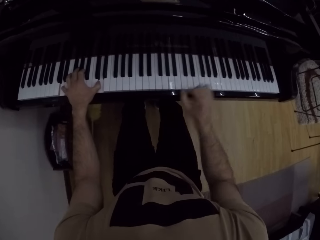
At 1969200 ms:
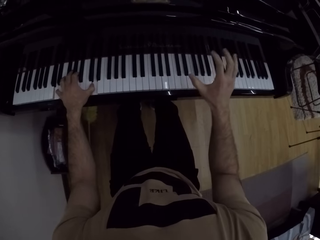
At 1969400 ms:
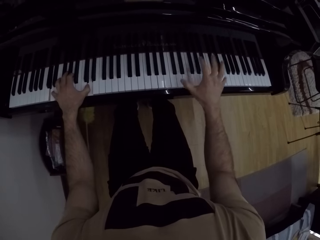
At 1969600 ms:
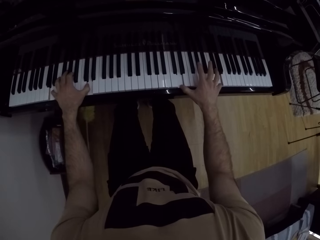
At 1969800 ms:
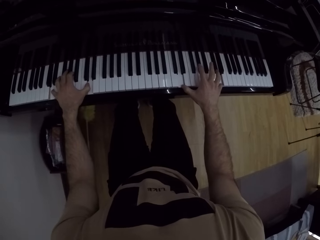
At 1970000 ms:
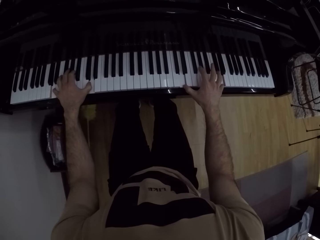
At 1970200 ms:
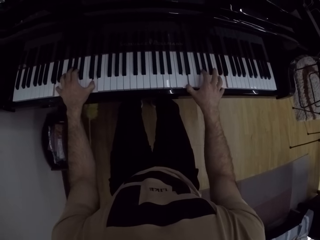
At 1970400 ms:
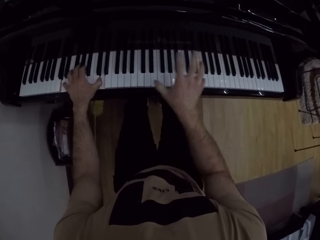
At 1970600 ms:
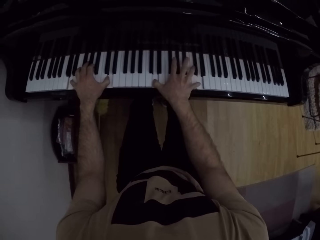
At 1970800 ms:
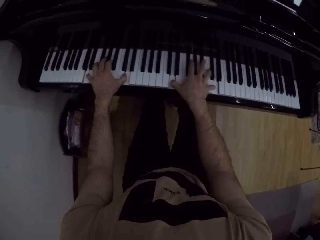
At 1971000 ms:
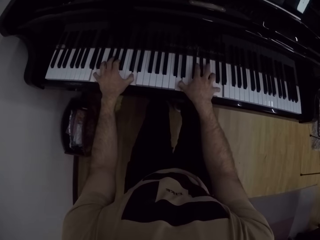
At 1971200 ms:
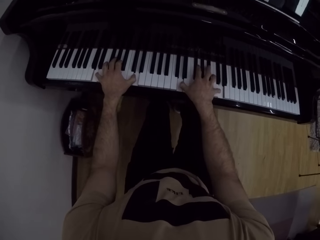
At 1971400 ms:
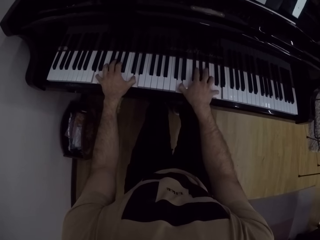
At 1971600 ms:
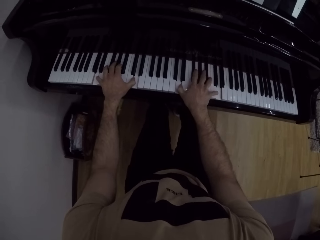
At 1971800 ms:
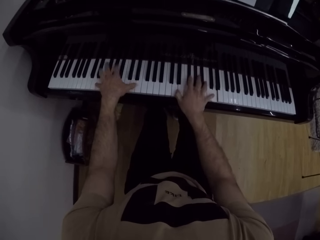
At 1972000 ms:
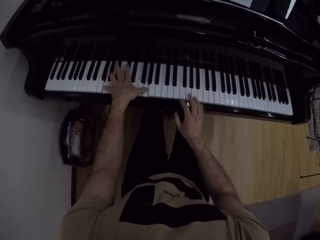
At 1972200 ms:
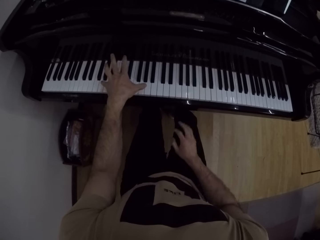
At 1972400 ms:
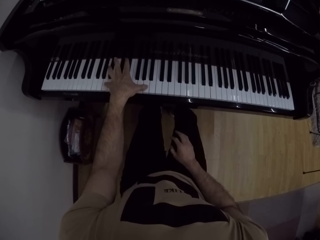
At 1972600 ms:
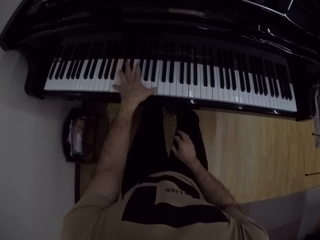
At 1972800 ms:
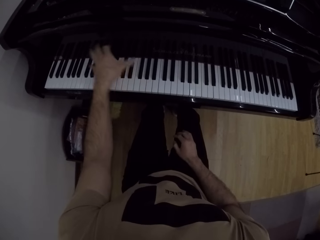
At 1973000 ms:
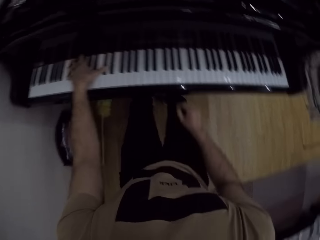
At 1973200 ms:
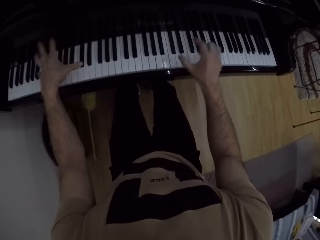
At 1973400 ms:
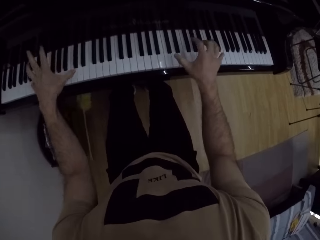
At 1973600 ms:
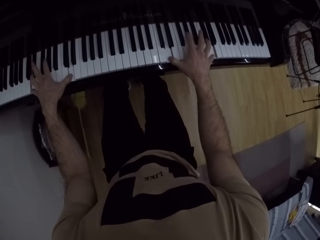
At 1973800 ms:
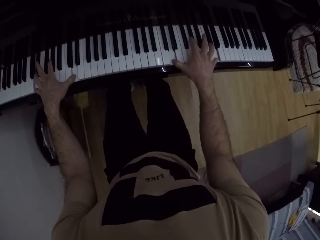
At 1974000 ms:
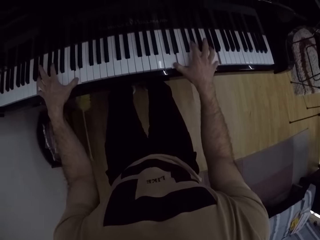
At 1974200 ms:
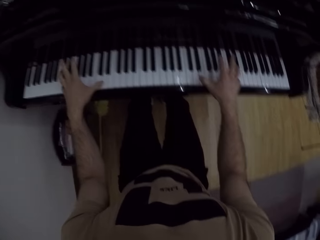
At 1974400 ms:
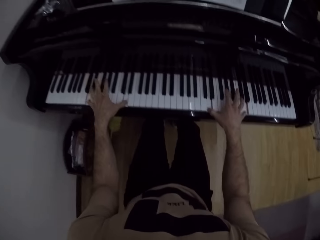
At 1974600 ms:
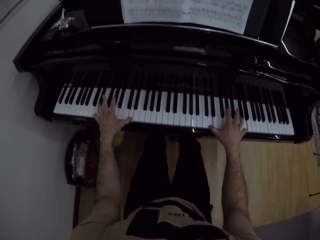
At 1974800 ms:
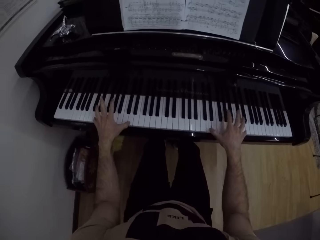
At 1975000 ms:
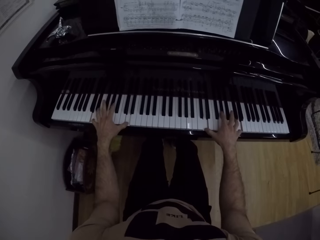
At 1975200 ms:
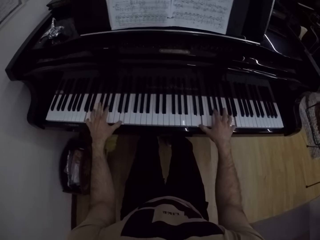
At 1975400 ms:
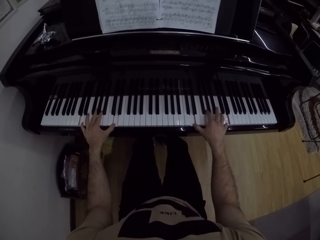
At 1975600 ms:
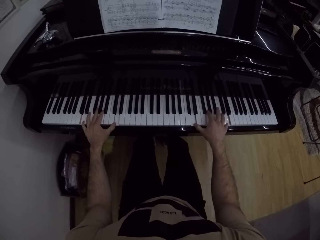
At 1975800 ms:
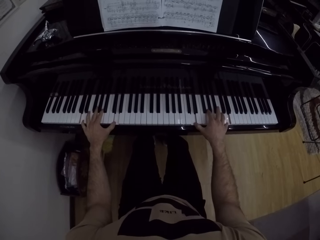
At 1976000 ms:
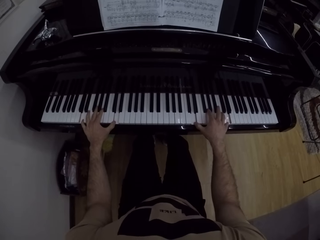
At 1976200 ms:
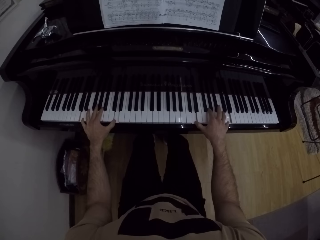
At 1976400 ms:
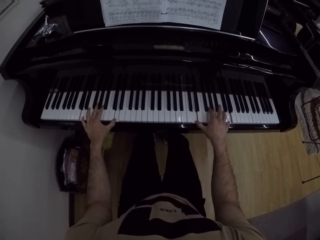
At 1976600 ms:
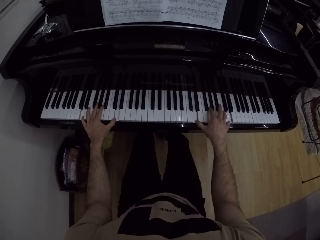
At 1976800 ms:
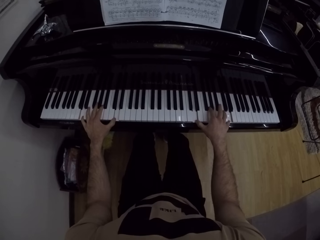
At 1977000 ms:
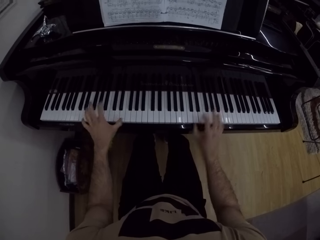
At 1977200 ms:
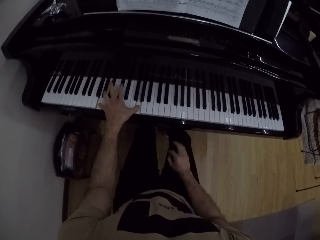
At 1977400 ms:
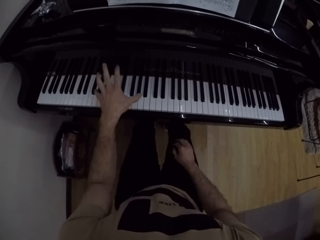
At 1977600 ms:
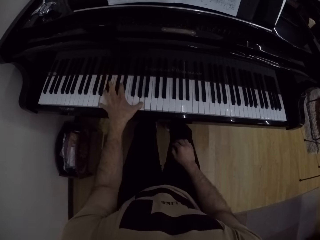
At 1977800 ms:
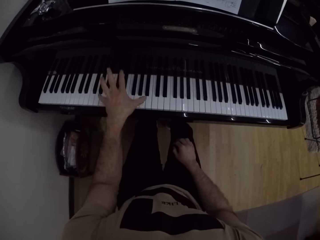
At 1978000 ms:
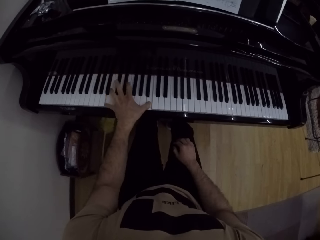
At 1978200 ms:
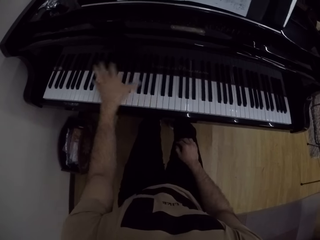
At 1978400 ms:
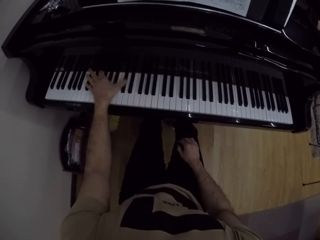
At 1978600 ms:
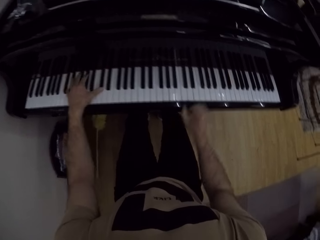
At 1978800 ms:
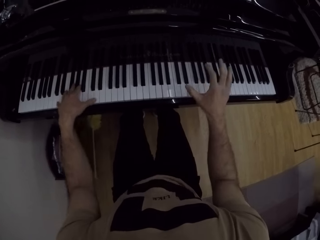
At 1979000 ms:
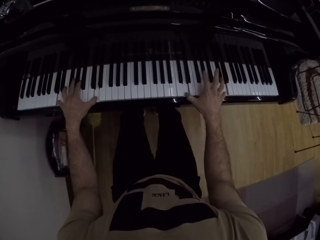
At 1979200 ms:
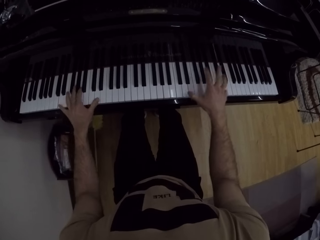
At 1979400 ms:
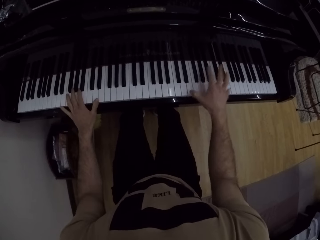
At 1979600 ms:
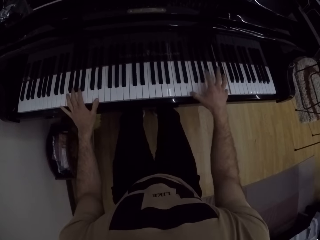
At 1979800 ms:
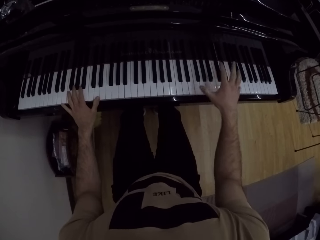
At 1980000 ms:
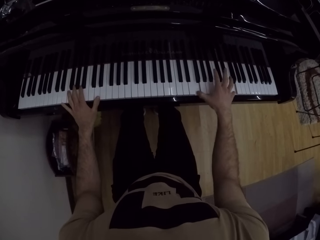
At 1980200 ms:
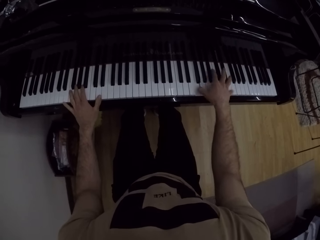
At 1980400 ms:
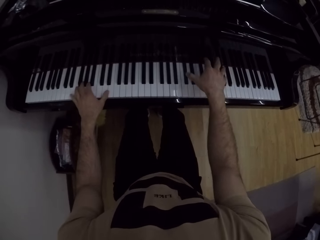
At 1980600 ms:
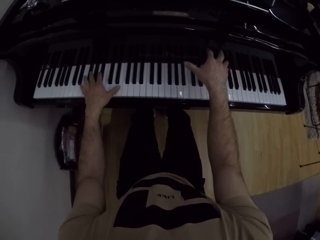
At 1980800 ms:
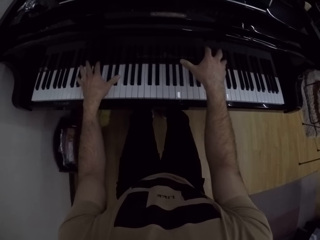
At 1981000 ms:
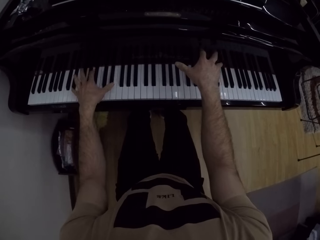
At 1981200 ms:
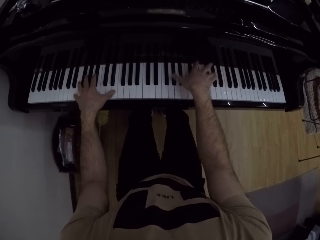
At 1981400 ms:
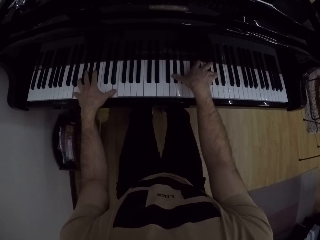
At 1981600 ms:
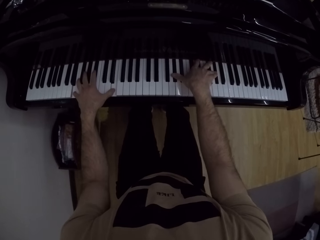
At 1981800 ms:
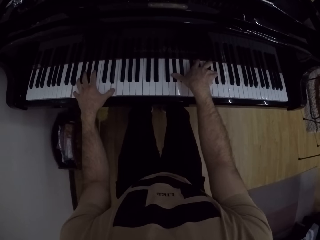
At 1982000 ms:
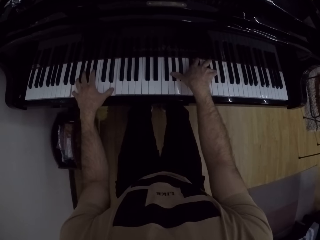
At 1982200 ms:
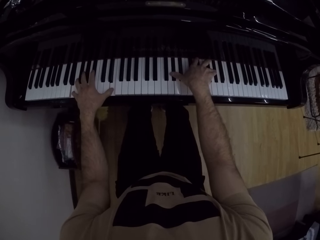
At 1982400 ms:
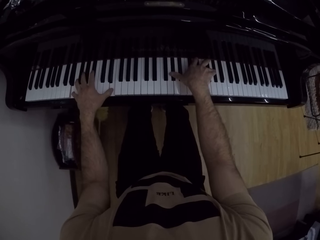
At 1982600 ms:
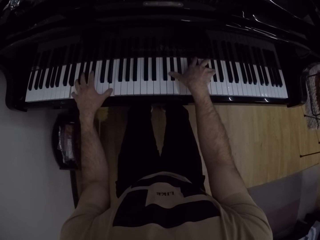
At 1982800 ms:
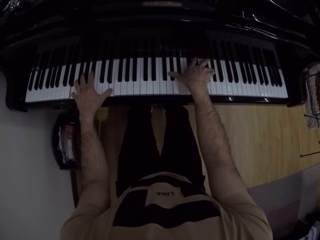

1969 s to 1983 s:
The camera wearer plays the piano with both hands. He plays the piano with his left hand and places his right hand on his right lap. He plays the piano with both hands. He plays the piano with his left hand and places his right hand on his right lap. He plays the piano with both hands.

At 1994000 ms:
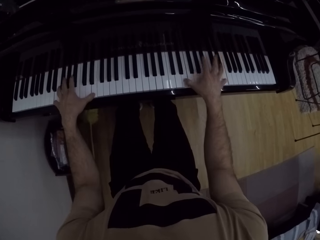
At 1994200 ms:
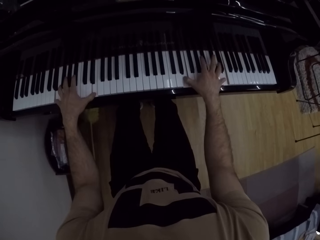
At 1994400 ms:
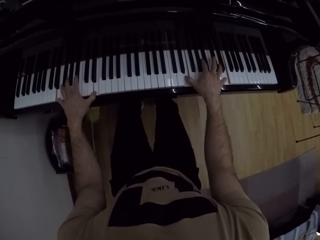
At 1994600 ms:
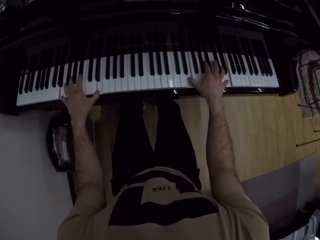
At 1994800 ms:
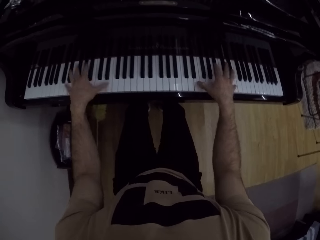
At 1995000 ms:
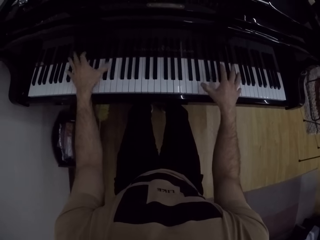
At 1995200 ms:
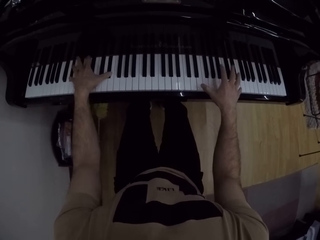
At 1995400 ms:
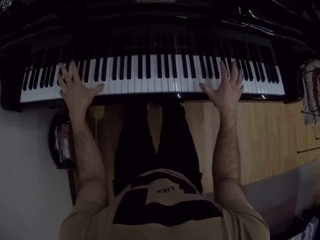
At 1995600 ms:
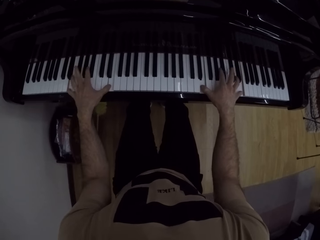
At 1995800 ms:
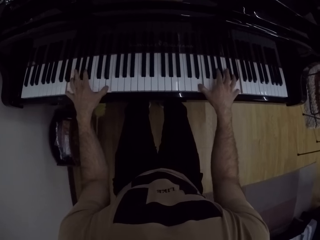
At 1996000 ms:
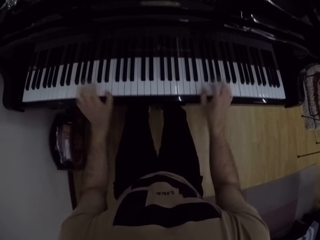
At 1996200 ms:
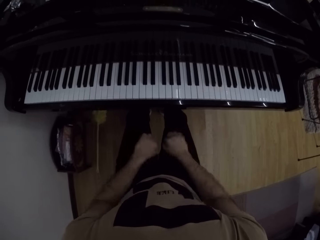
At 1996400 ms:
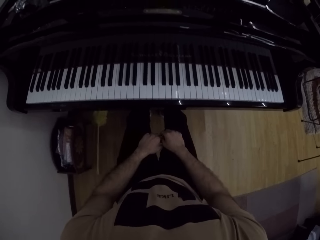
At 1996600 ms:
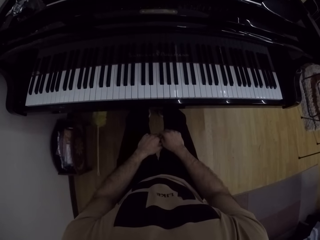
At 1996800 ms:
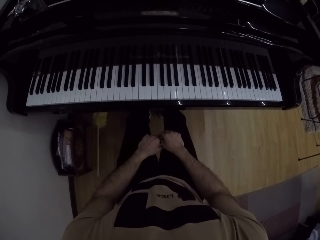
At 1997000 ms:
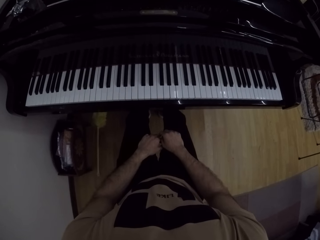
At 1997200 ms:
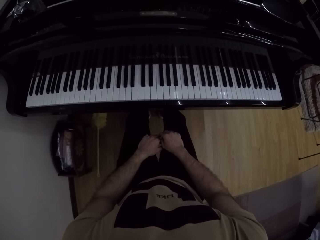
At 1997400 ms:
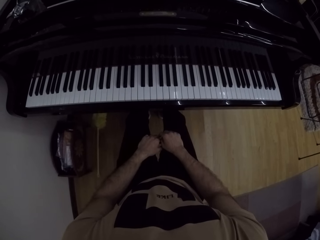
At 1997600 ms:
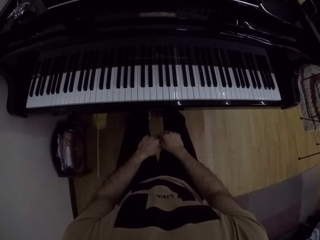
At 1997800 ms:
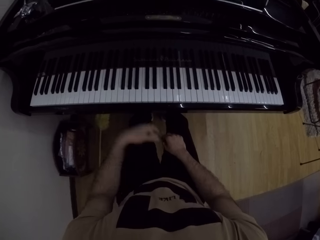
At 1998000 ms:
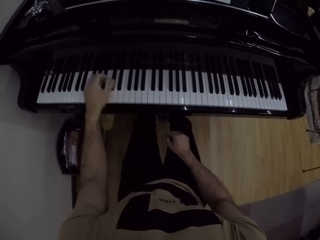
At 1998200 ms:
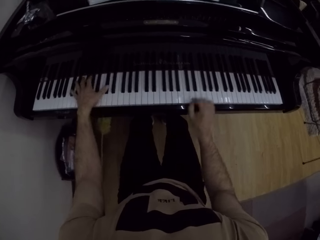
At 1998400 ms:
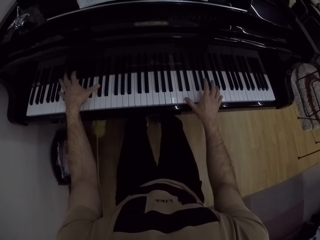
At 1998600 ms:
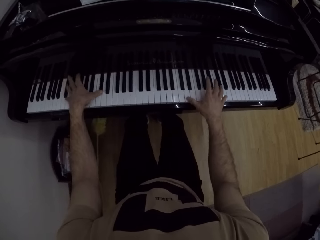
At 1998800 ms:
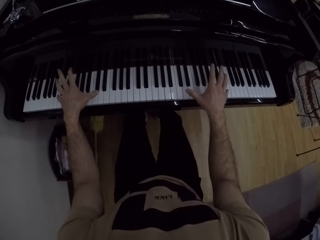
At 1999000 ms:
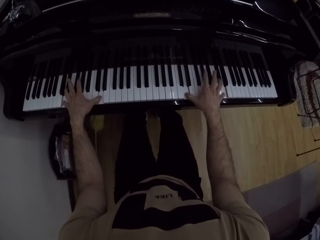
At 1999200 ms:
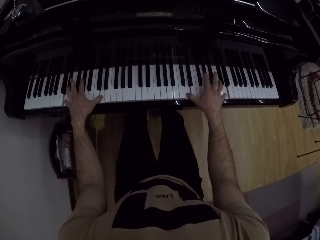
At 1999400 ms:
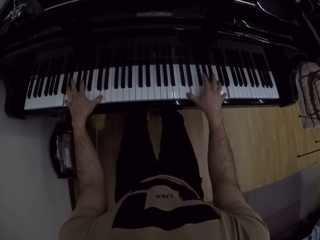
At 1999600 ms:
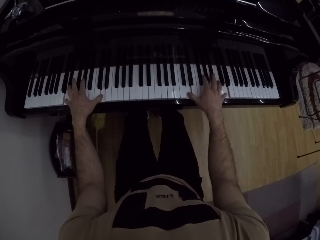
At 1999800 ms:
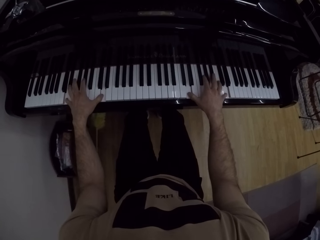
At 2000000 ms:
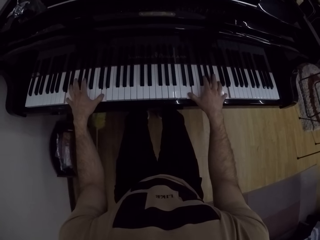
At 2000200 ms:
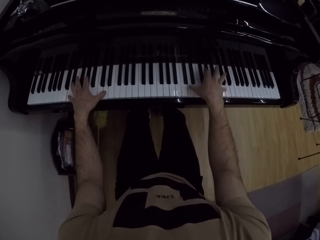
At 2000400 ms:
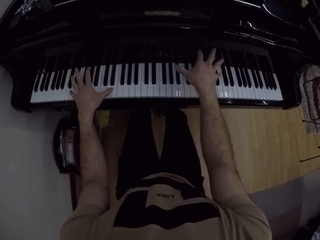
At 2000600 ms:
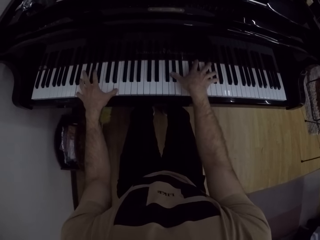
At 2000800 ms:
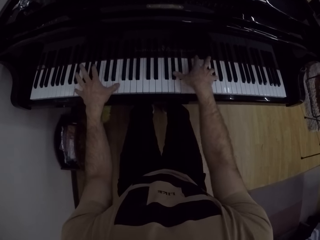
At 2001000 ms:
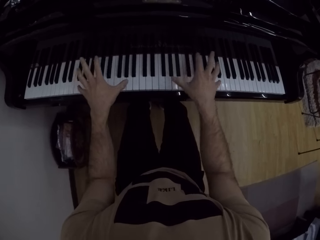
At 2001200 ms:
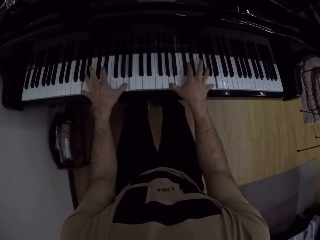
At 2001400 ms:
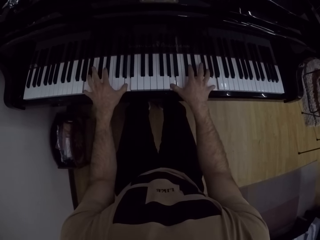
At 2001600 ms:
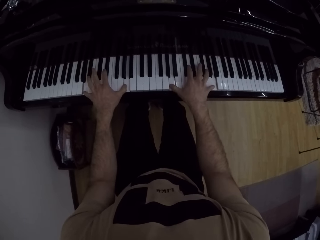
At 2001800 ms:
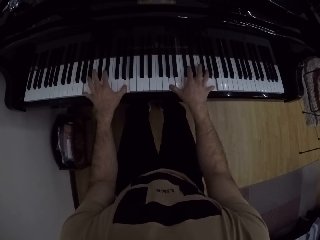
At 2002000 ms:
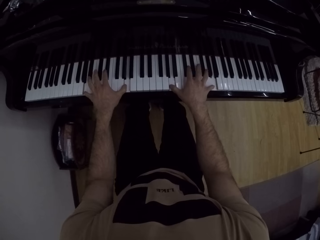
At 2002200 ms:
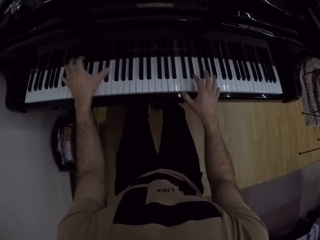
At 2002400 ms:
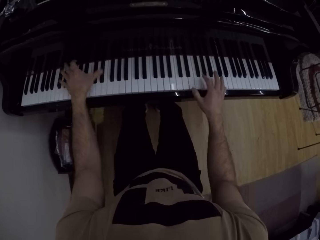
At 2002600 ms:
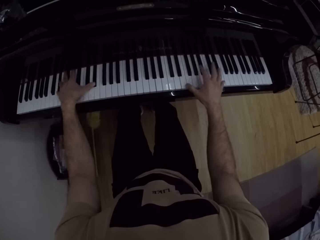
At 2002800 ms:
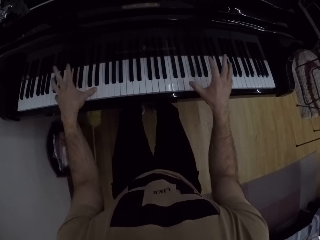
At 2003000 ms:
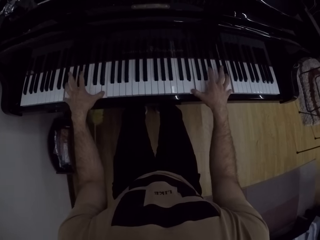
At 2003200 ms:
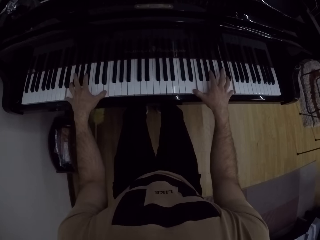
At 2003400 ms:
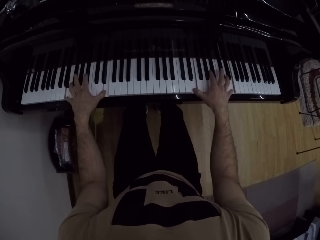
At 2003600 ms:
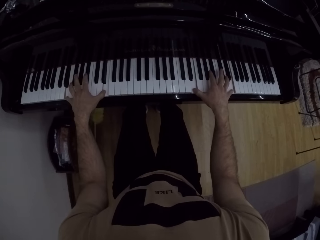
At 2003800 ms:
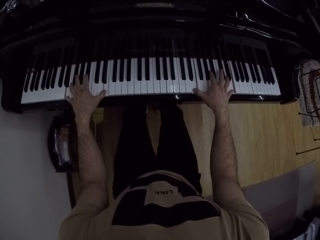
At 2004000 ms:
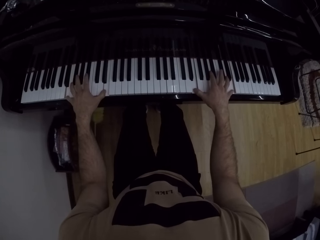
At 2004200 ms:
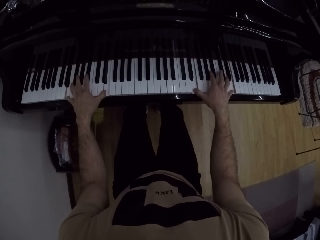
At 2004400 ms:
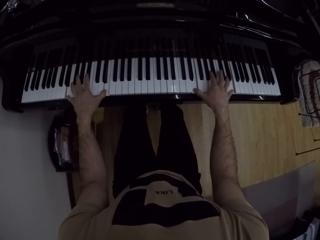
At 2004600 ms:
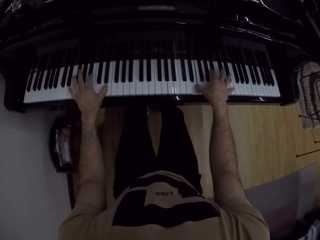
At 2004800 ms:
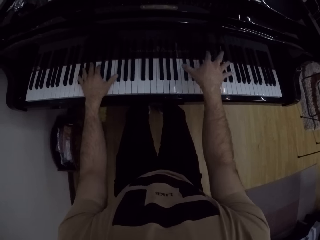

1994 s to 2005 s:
The camera wearer places his hands on his lap. He plays the piano with both hands.
